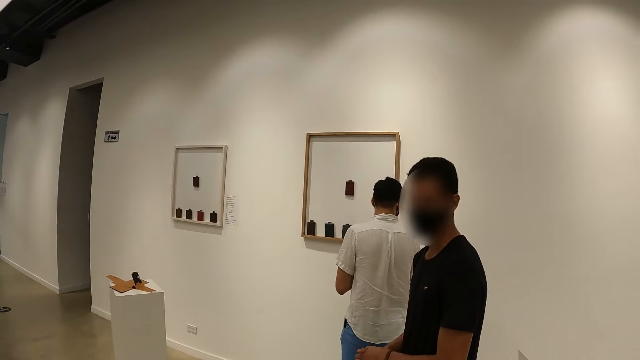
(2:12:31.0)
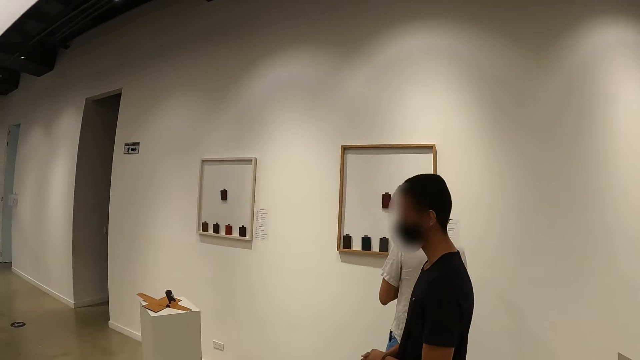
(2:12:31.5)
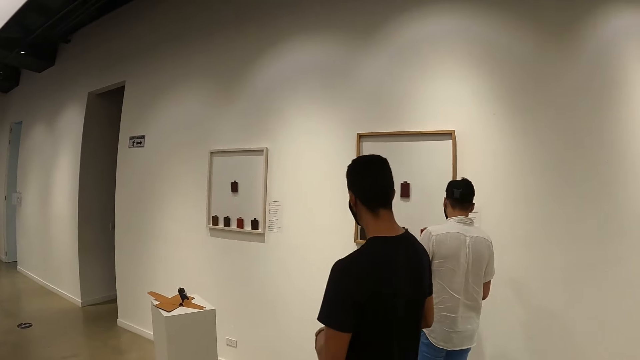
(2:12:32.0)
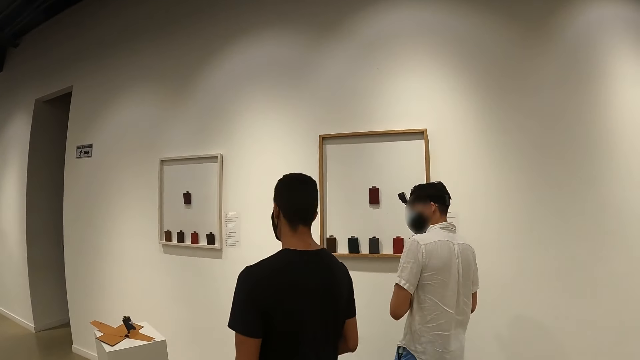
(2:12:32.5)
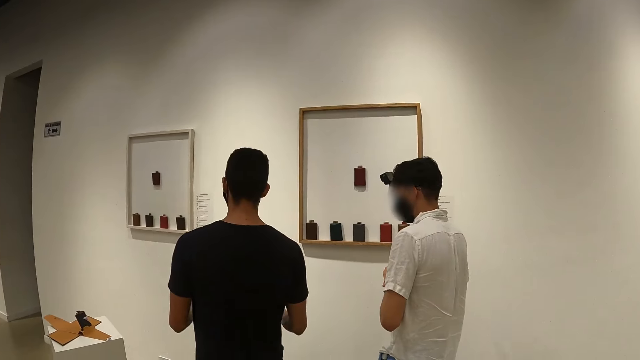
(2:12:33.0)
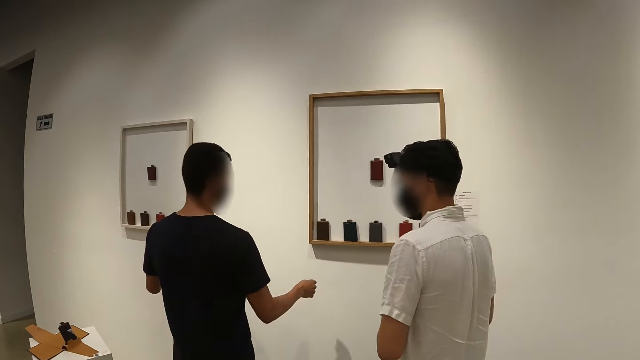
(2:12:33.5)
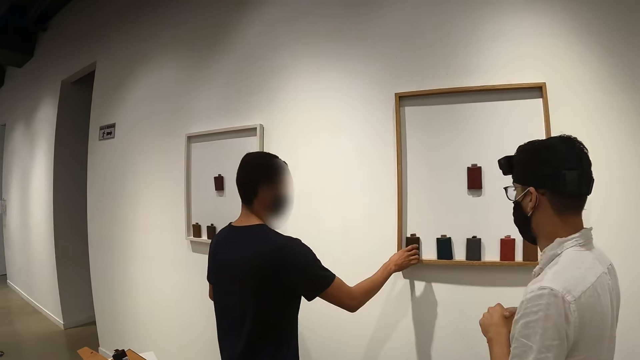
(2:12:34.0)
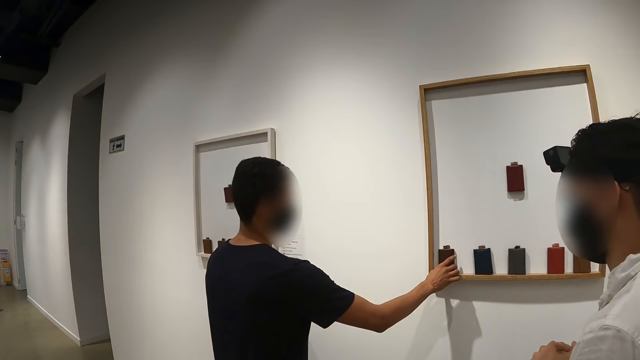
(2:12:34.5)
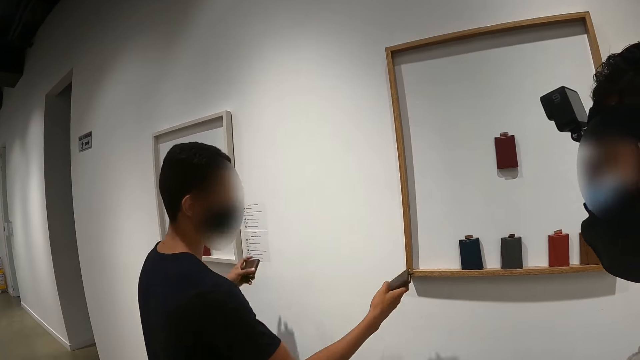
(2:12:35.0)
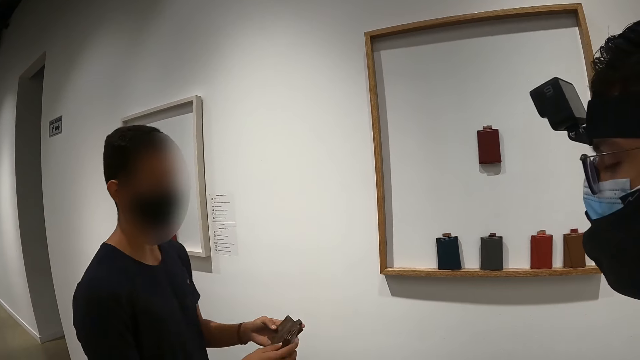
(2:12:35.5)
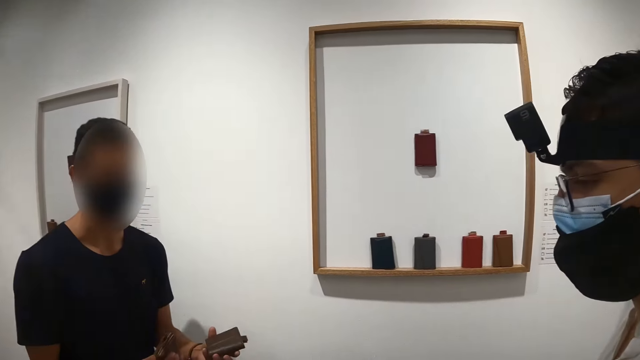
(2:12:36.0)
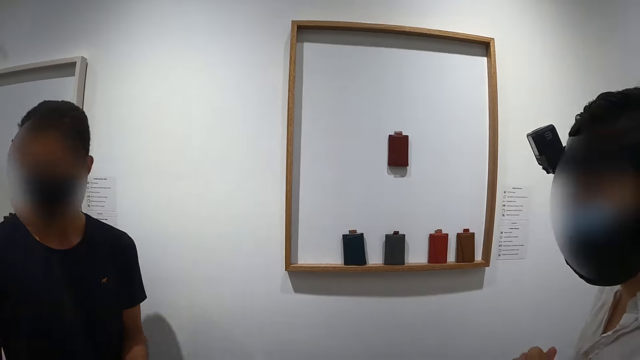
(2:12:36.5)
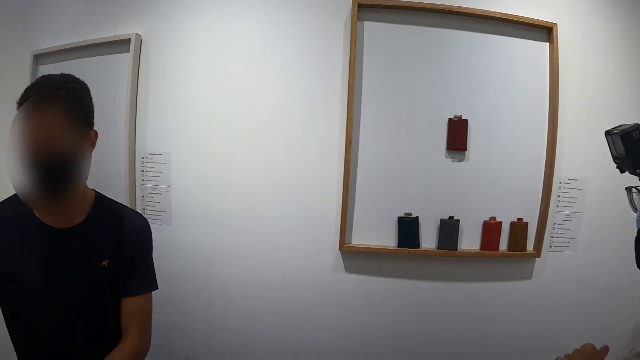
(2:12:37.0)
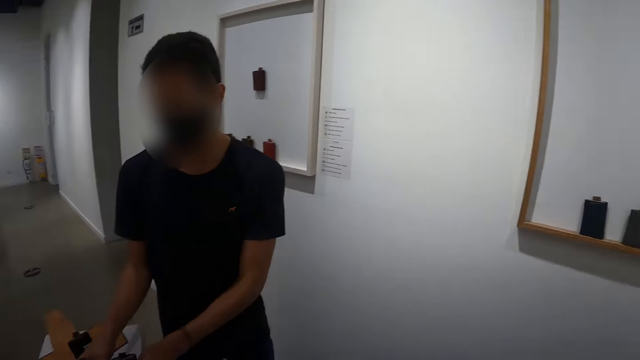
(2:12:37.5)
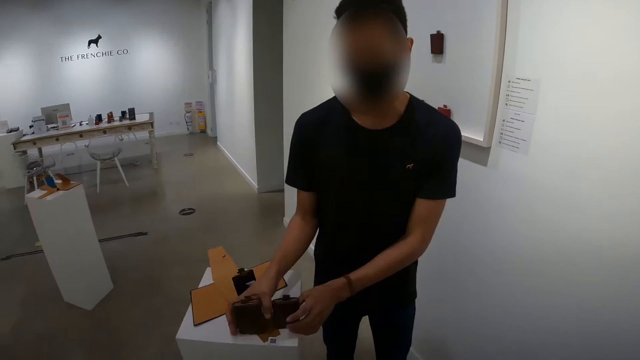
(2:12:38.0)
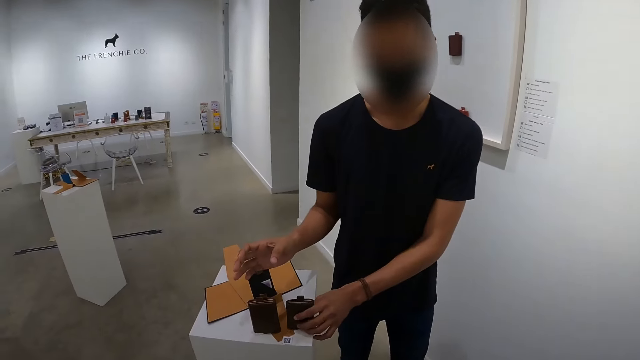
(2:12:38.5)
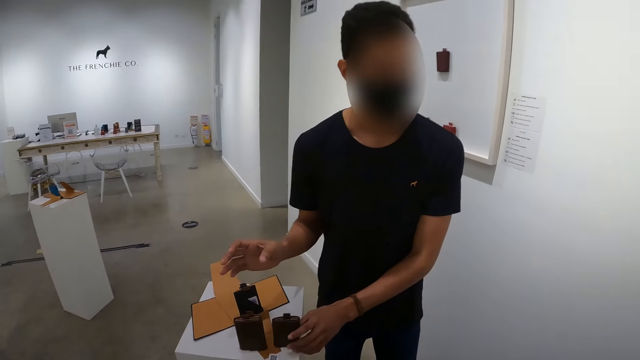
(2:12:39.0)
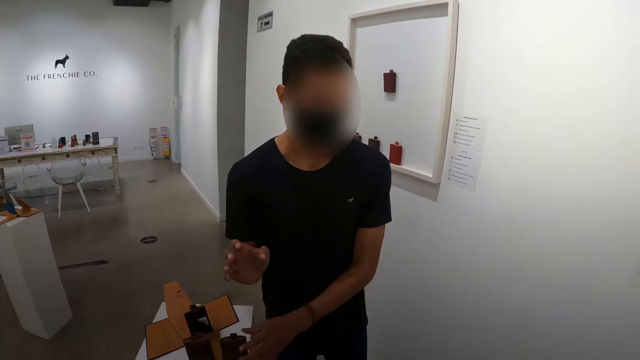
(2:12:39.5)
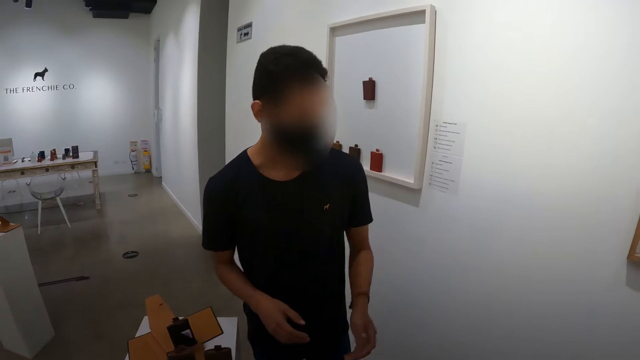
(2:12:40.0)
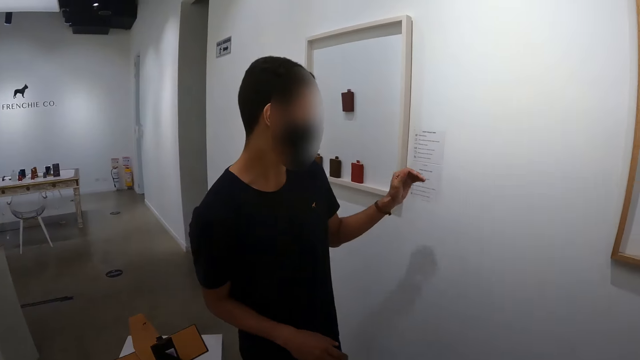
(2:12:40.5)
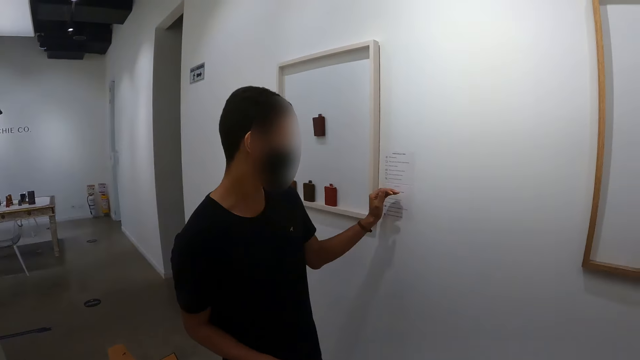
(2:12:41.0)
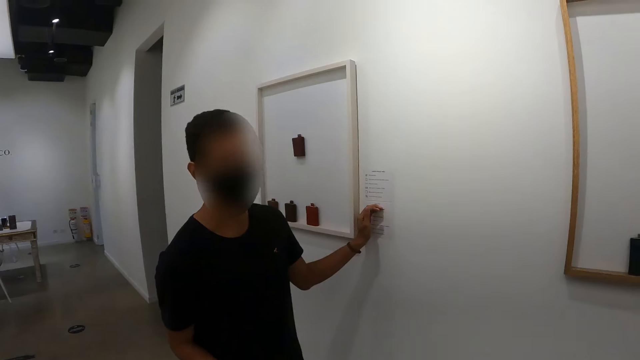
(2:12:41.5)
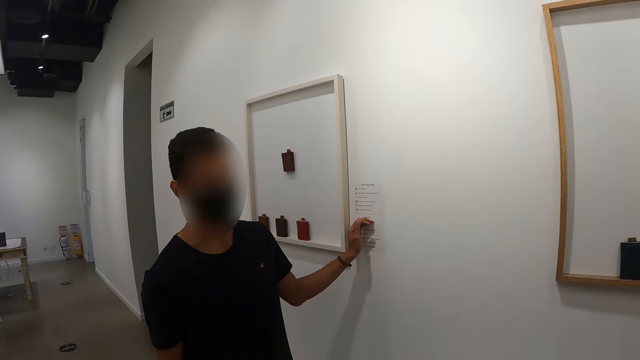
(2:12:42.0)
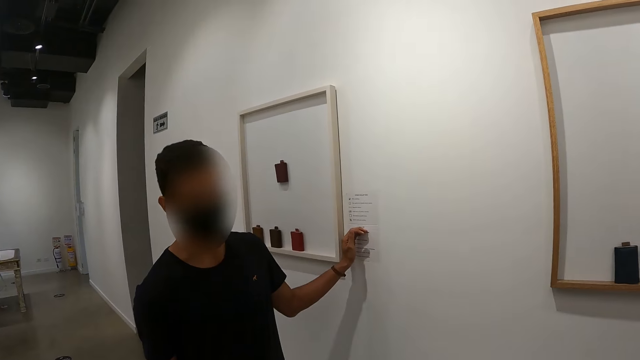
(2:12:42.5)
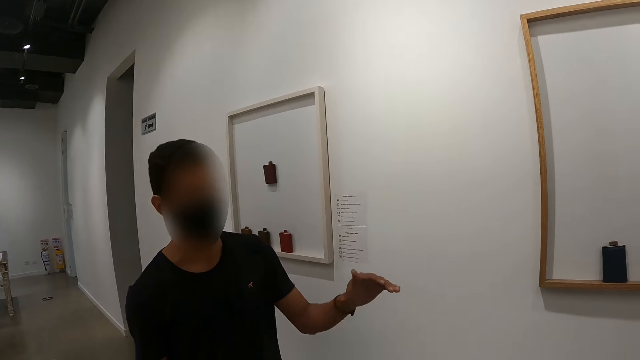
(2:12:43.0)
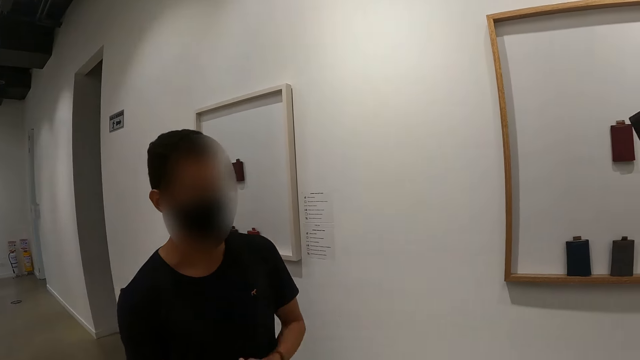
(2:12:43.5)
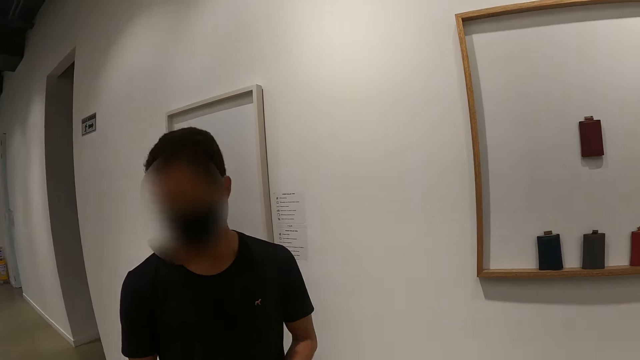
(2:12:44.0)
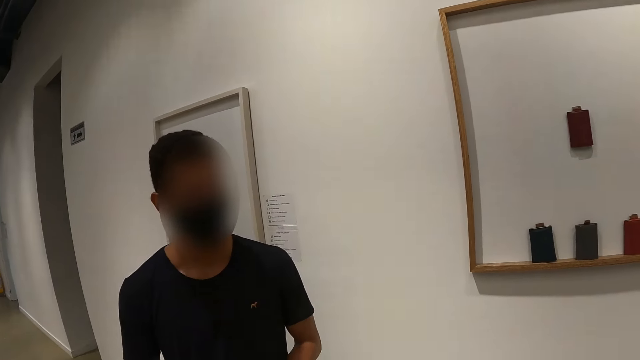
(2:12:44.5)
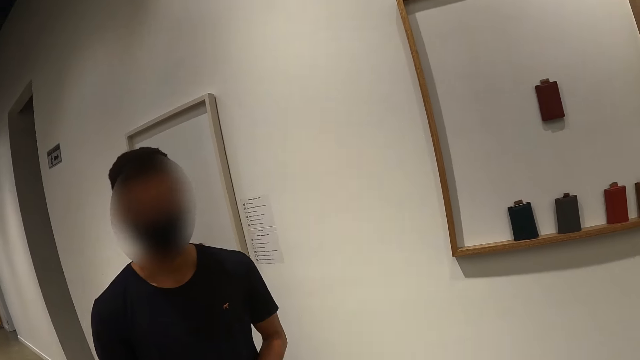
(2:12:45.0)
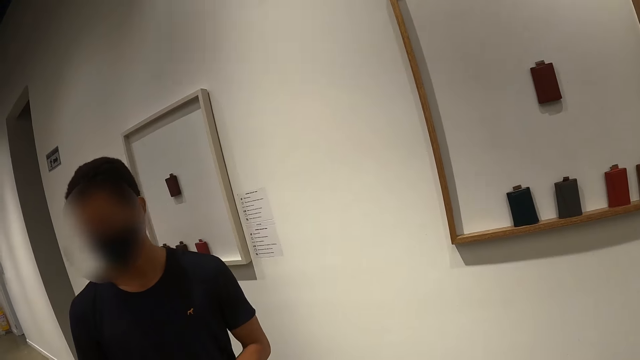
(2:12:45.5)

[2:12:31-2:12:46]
A man picks up a perfume bottle from a display board in the augmented store with his right hand. He holds the perfume bottles in his hands. The camera wearer looks at the displayed wallets. The man places the perfume bottle on the display desk in the augmented store with his left hand. He places the perfume bottle on the display desk in the augmented store with his right hand. The camera wearer interacts with the man. The man places his left hand on a paper on the wall of the augmented store.

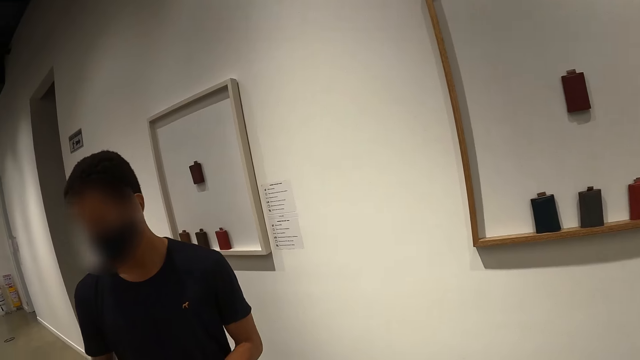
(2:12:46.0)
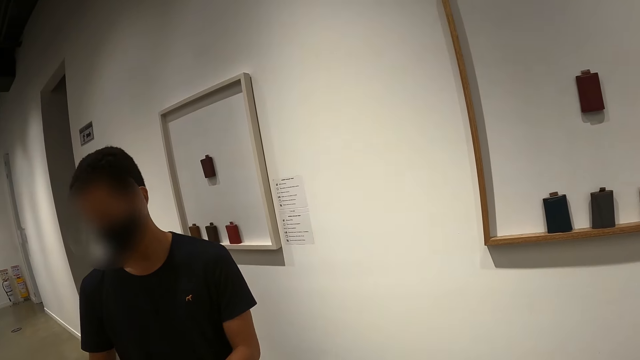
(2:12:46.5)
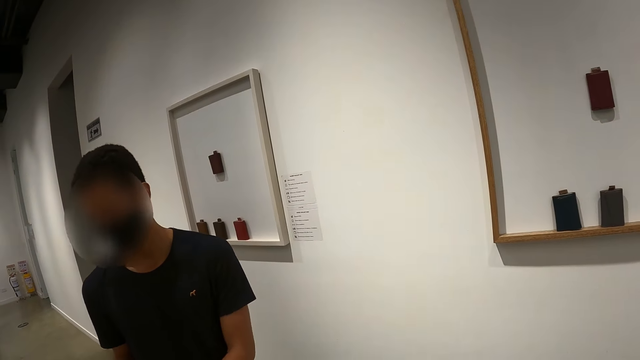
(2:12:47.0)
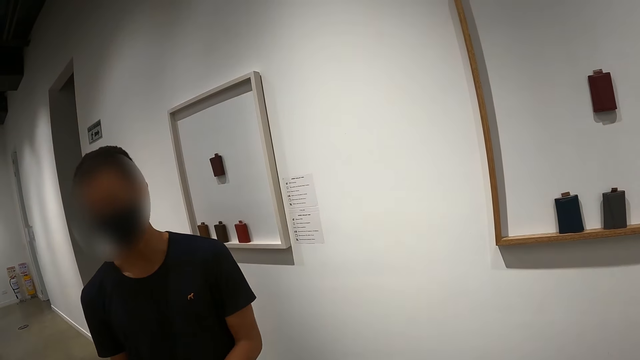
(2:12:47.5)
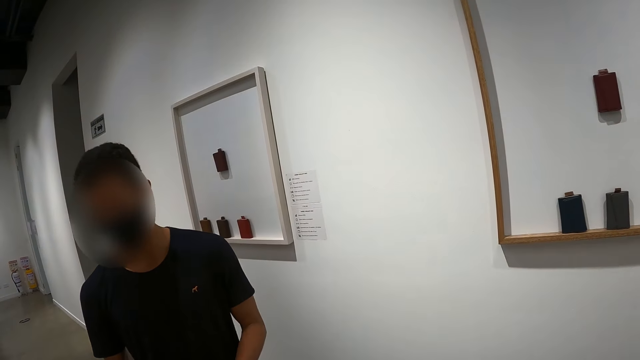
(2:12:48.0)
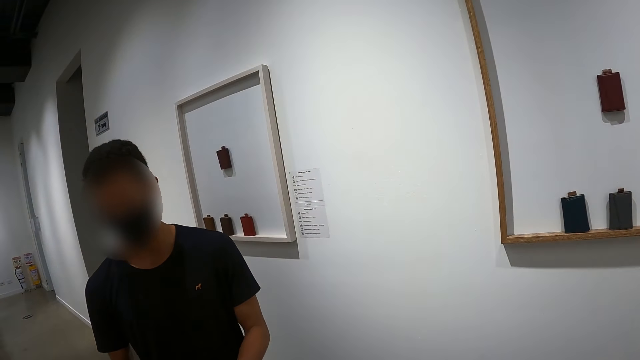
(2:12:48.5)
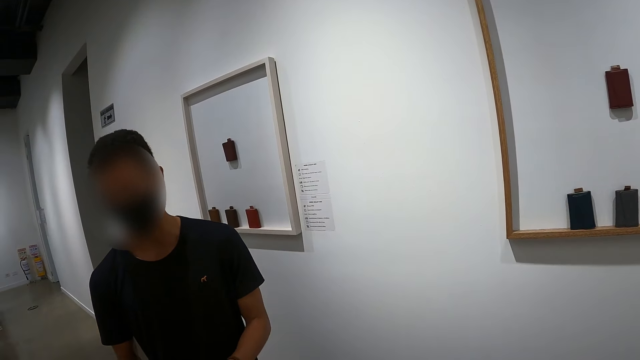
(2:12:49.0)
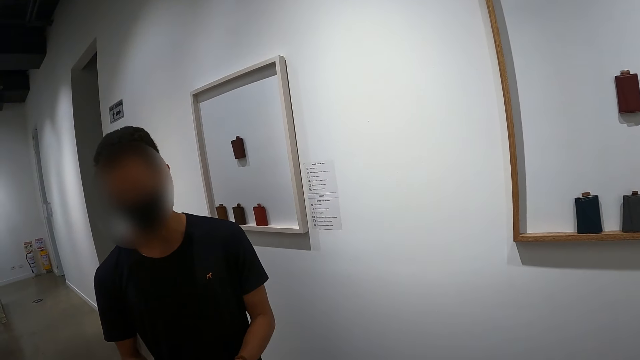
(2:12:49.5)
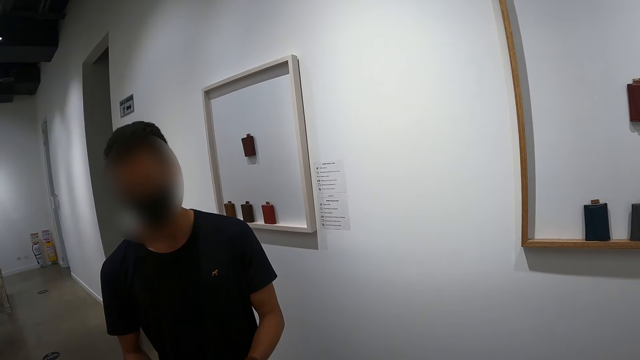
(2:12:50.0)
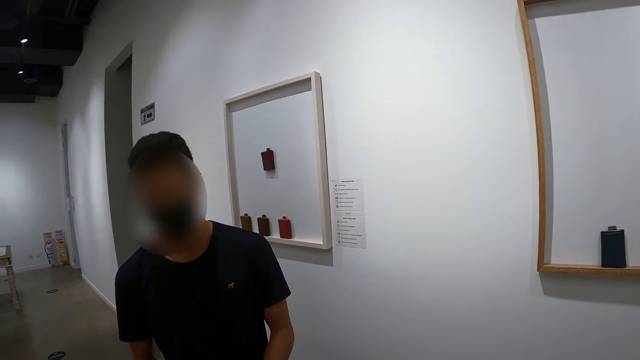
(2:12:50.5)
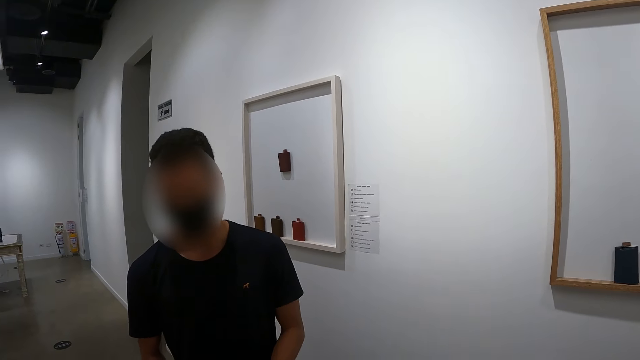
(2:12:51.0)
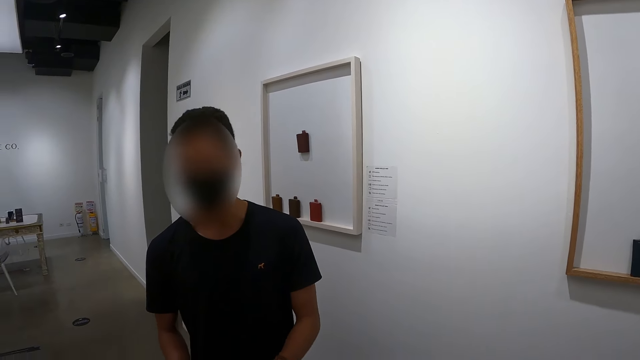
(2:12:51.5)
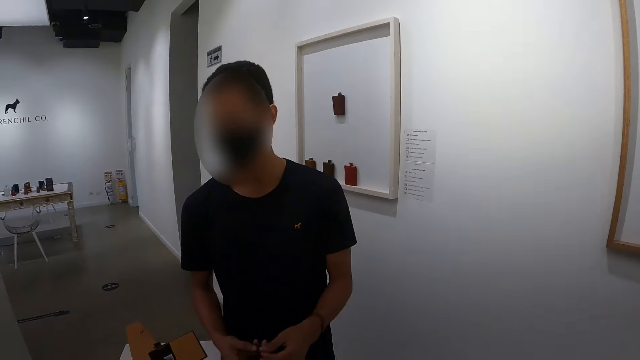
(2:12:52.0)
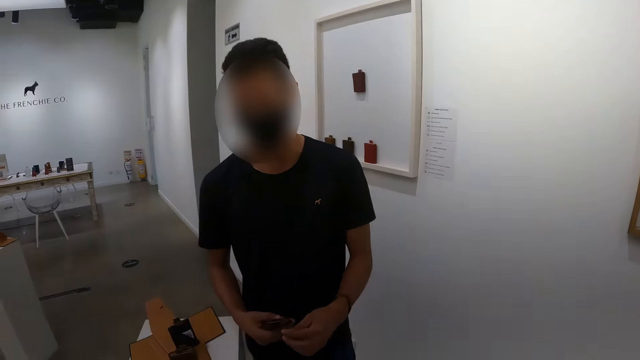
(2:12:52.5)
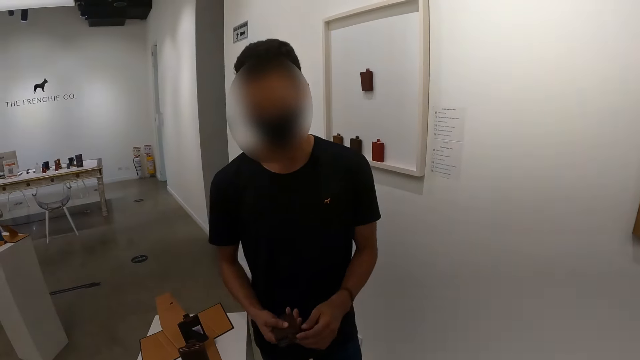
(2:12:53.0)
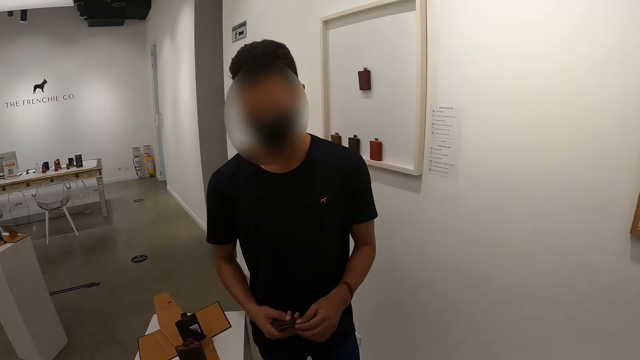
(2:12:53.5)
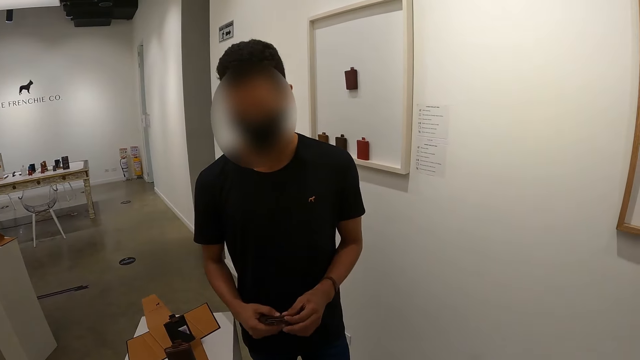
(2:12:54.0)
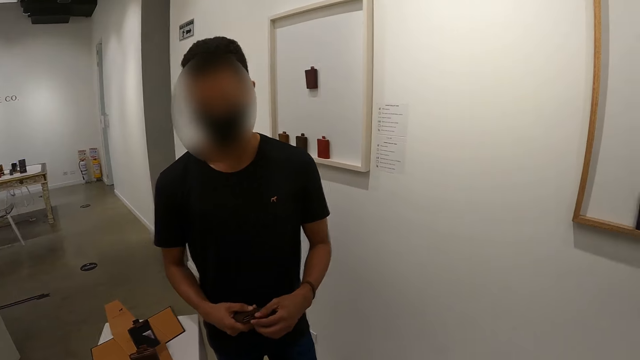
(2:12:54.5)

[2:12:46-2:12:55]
A man examines the perfume bottles in his hands.
